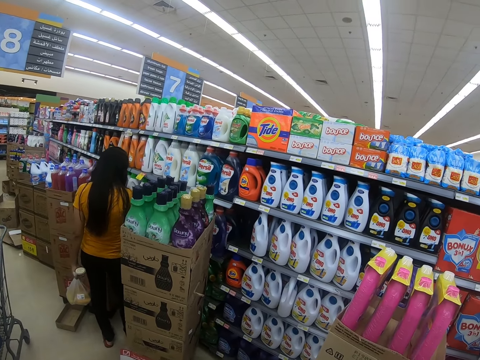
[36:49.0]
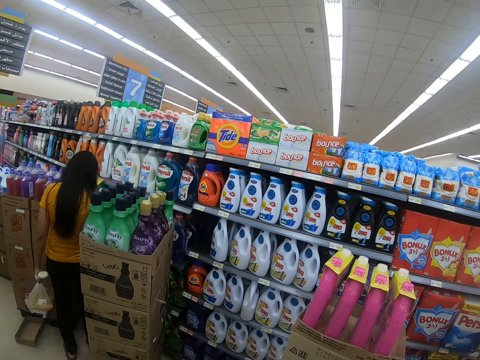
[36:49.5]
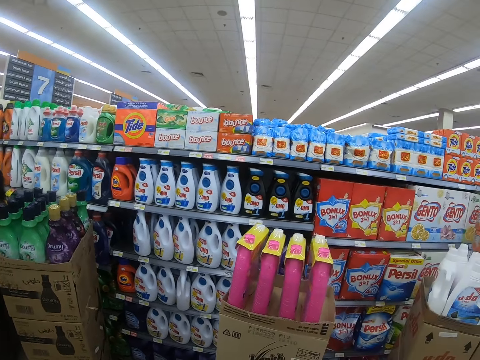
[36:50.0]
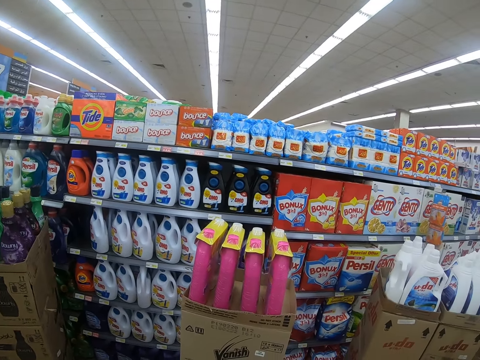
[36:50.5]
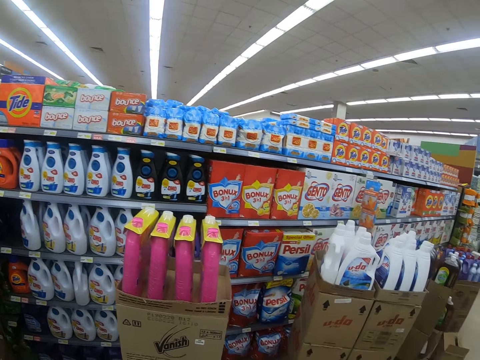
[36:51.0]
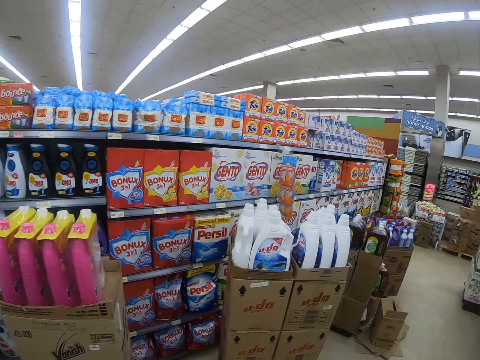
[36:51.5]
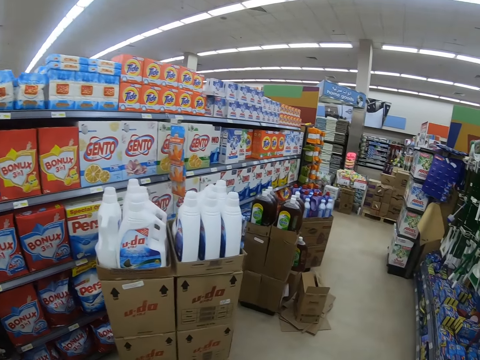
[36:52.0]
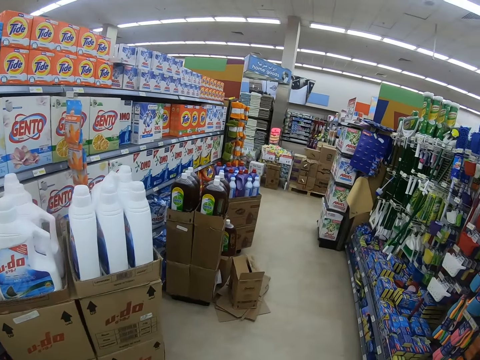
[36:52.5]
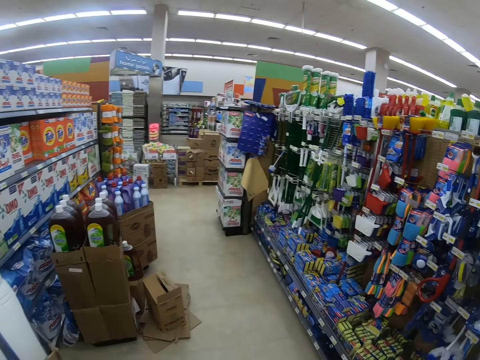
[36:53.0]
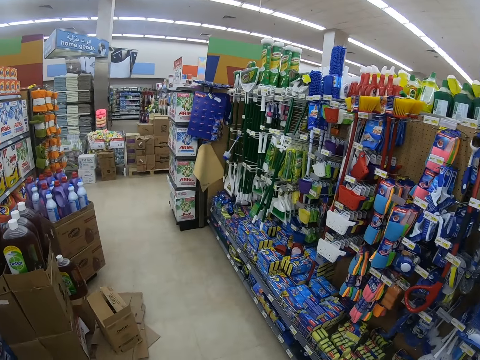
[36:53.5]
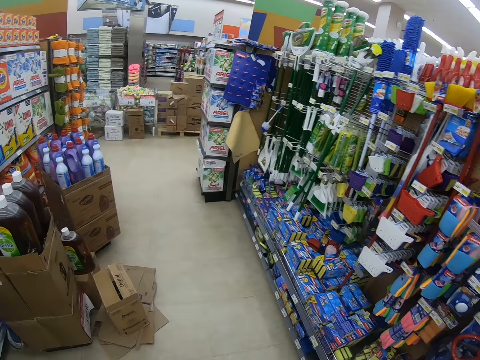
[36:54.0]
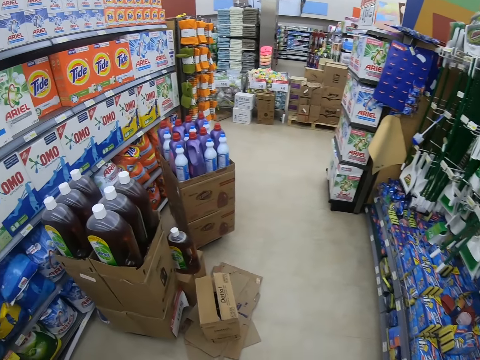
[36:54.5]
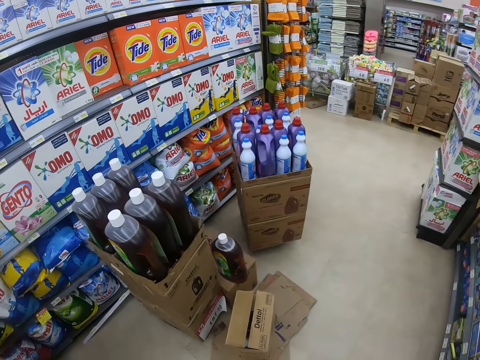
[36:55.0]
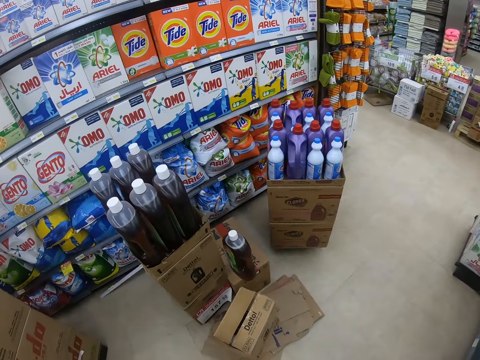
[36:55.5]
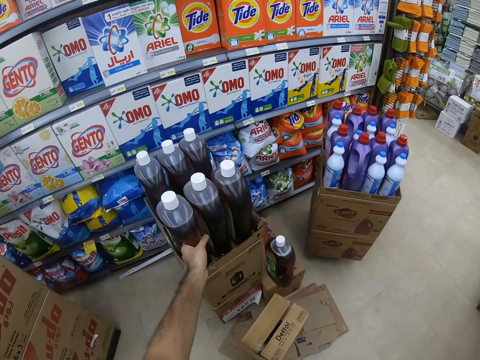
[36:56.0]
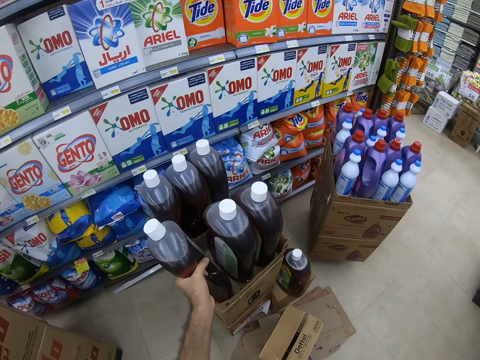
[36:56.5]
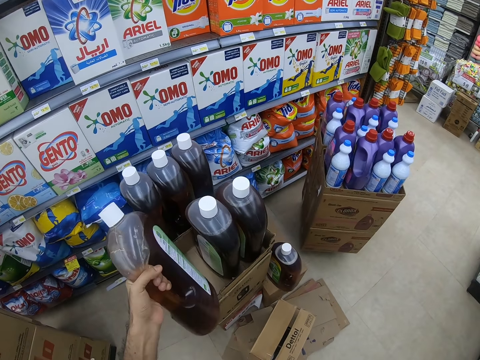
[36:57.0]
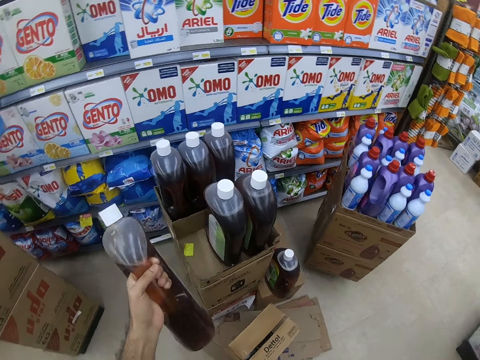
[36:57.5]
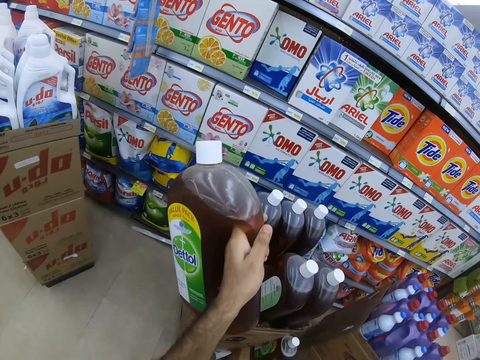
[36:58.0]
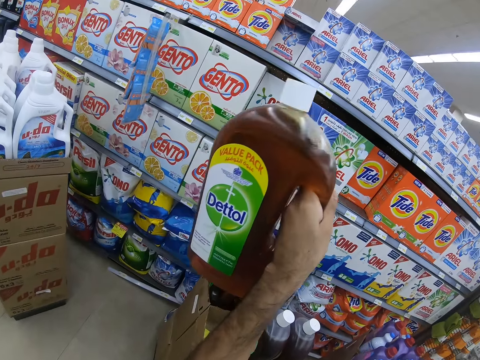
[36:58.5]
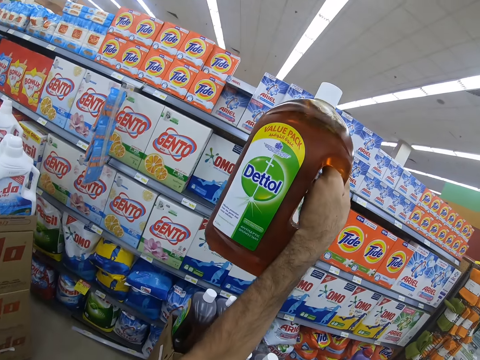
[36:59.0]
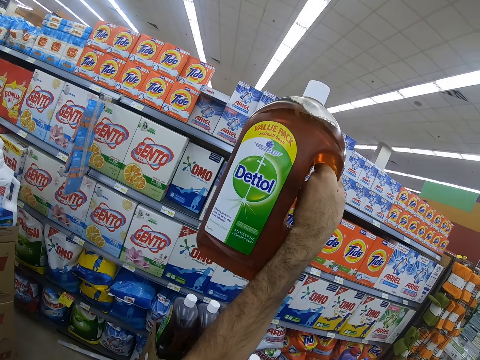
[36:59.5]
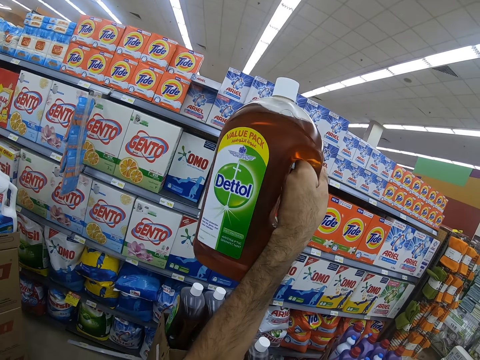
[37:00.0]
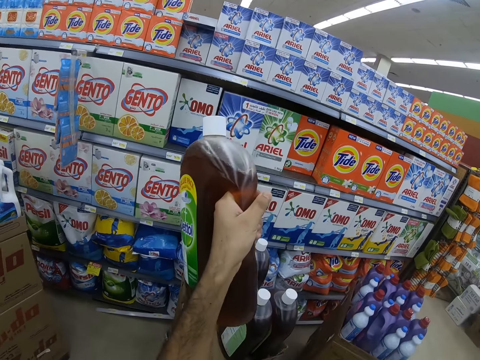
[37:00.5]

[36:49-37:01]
The camera wearer looks around the supermarket. They lift a bottle of Dettol in a box.

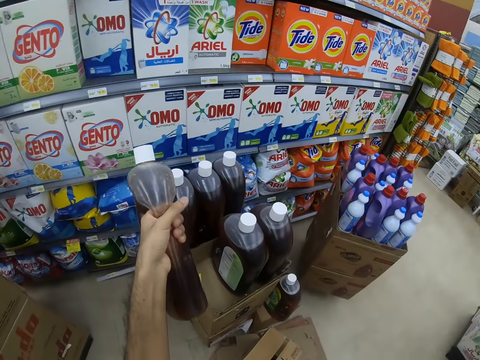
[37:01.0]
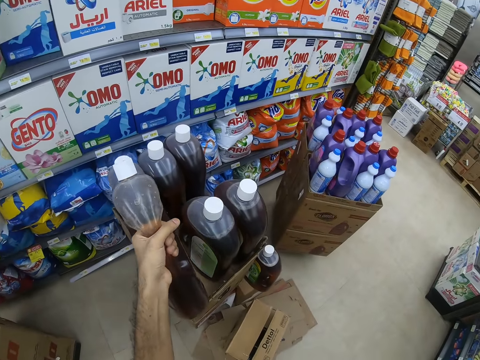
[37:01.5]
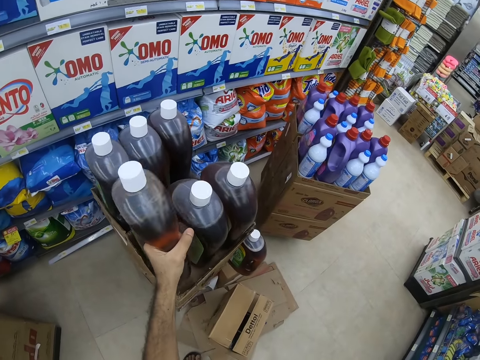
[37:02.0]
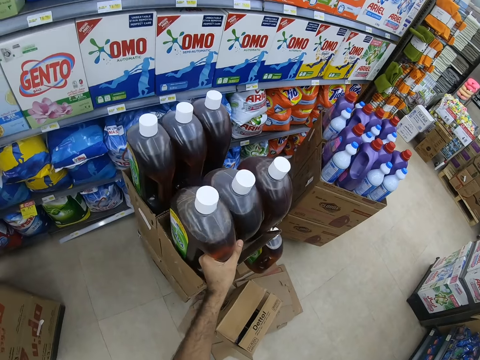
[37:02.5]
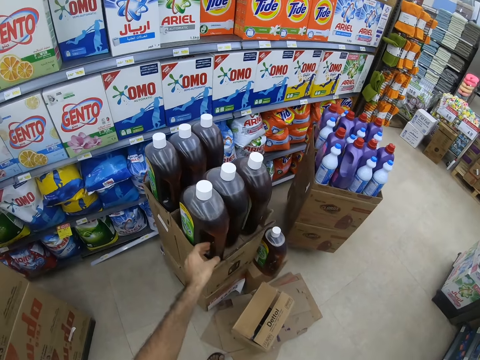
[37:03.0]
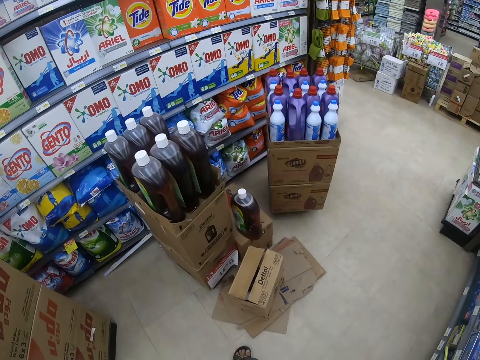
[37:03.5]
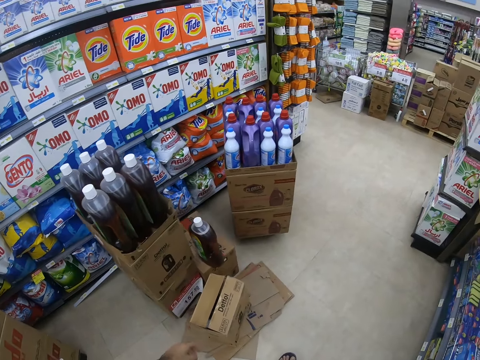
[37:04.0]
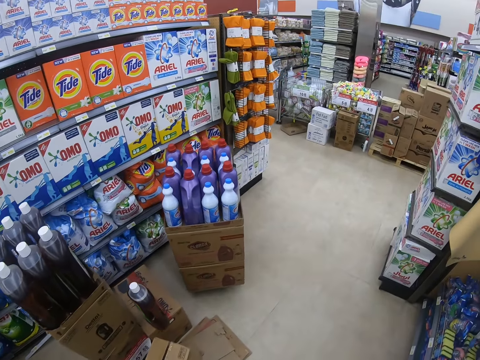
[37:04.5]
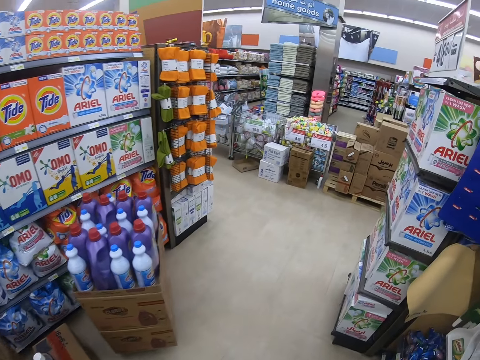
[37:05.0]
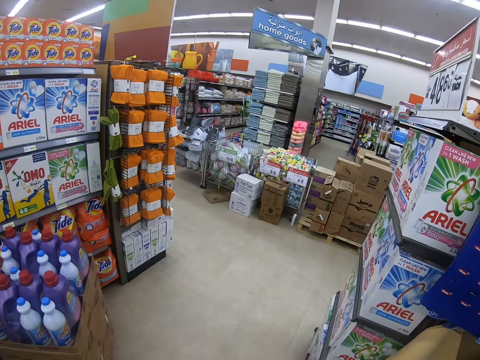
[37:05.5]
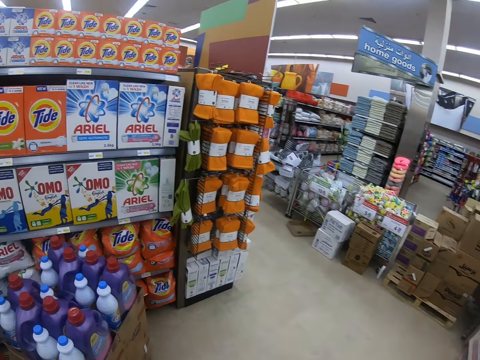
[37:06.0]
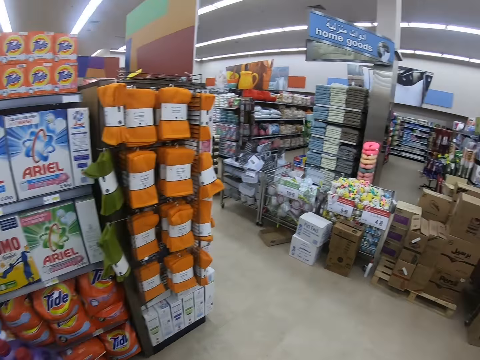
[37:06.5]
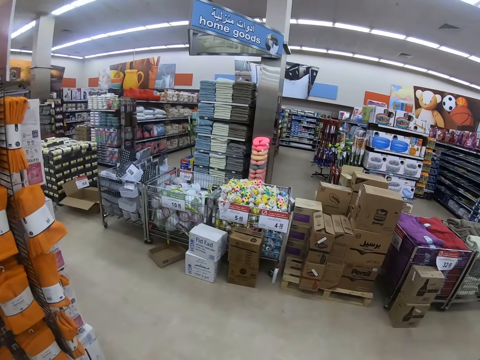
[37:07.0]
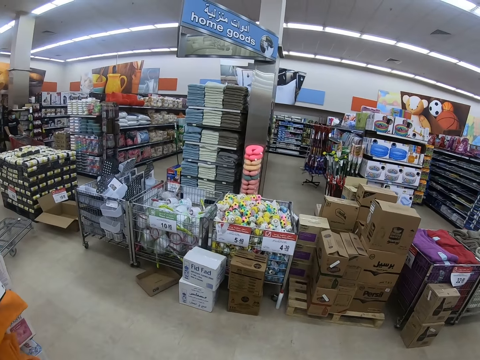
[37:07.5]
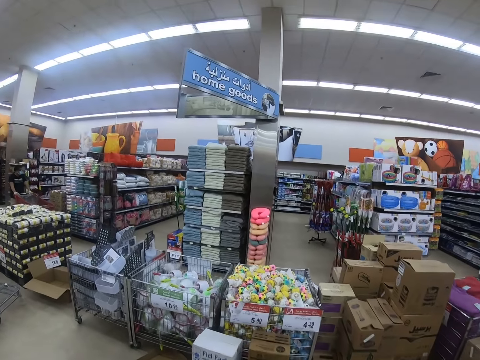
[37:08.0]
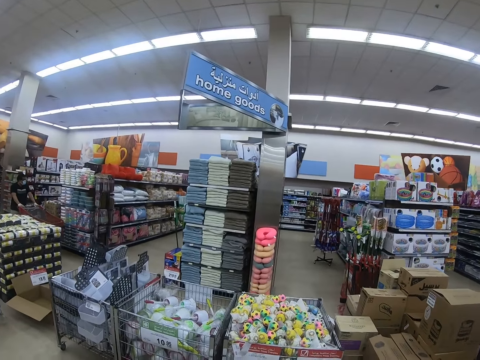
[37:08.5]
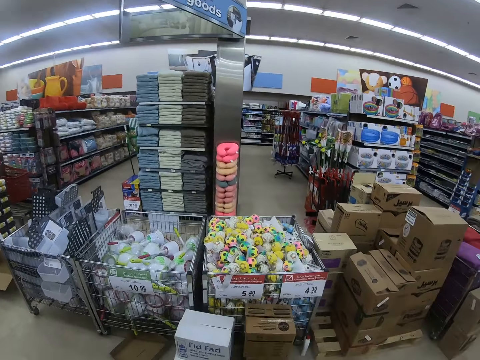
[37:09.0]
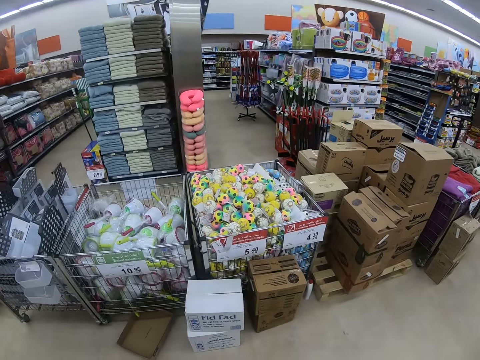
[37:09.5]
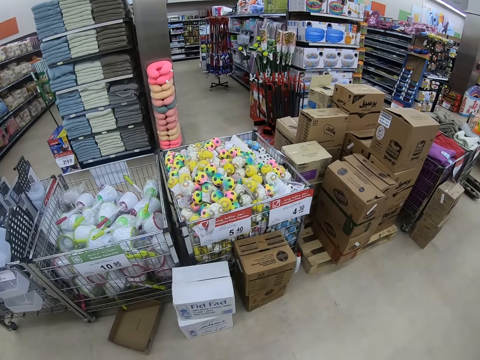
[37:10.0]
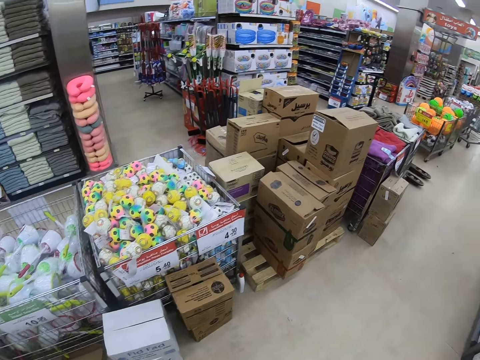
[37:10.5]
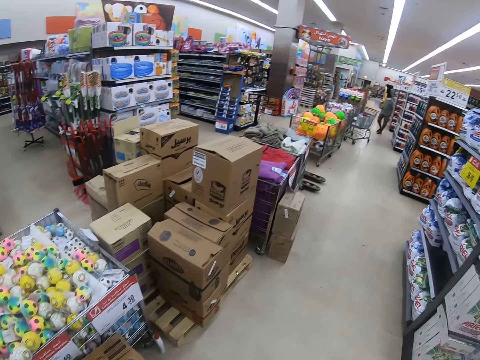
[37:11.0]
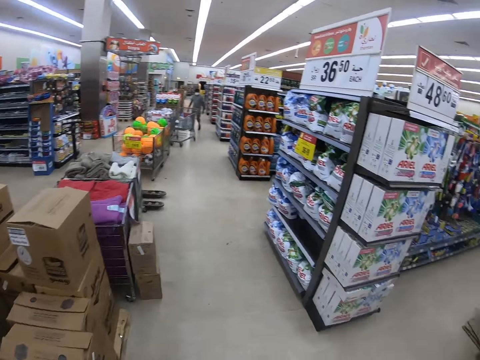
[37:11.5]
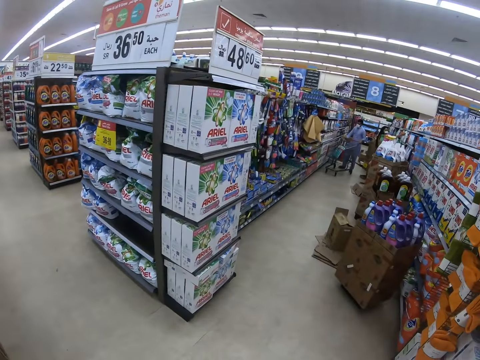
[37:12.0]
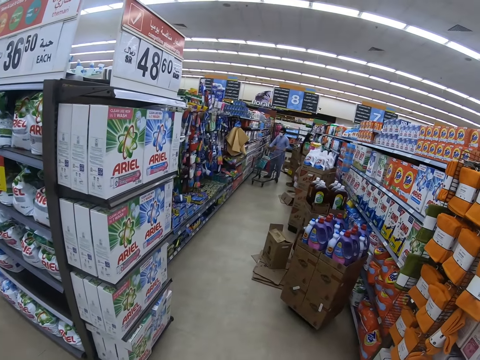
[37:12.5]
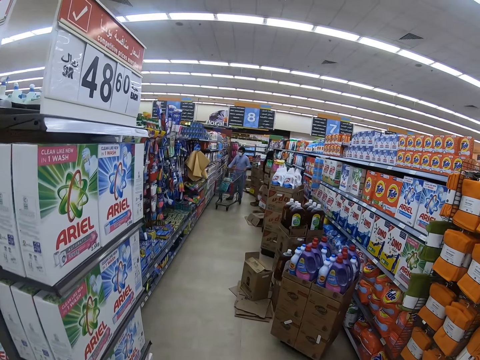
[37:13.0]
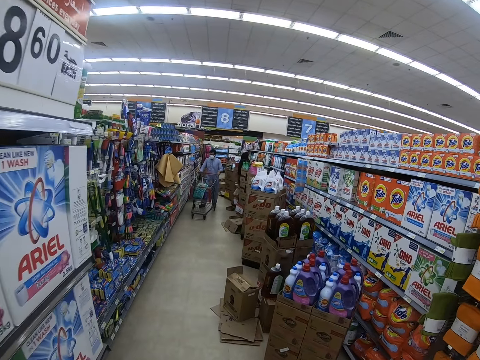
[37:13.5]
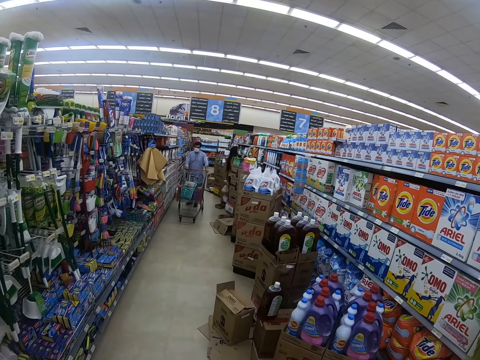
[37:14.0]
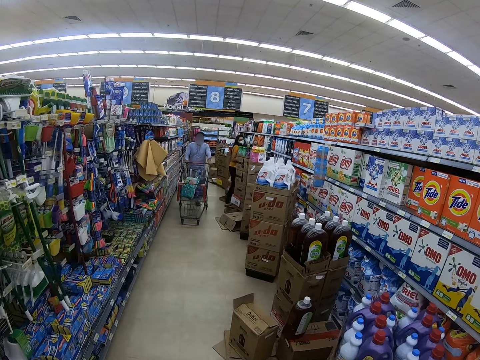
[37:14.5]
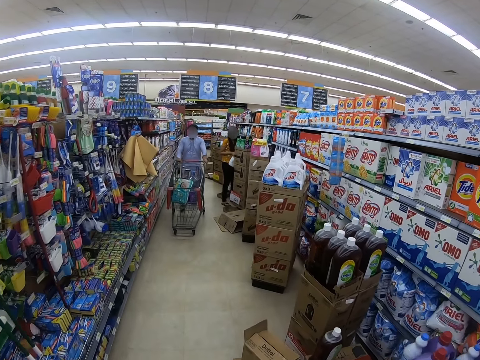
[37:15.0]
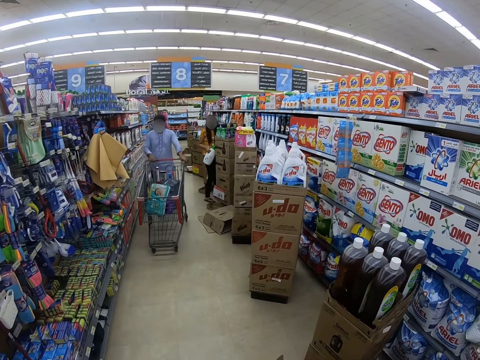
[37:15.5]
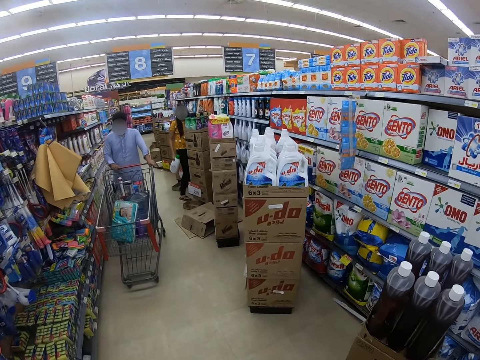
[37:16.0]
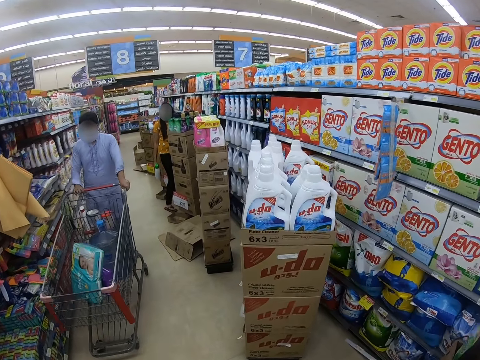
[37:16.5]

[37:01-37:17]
The camera wearer puts the bottle of Dettol in a box. They walk in the supermarket.
